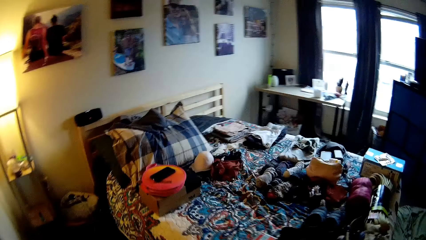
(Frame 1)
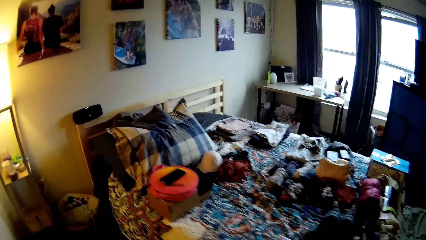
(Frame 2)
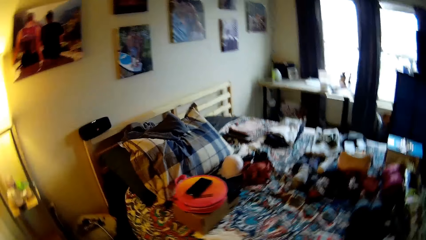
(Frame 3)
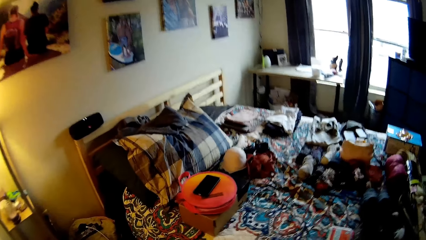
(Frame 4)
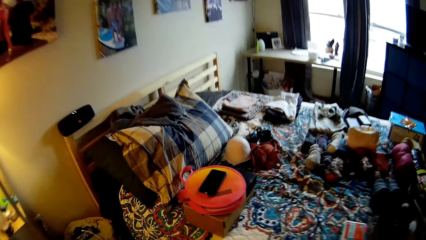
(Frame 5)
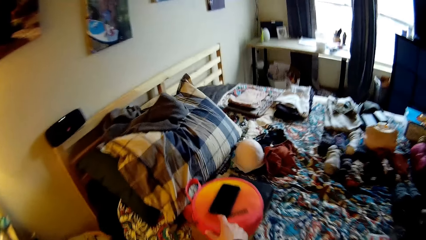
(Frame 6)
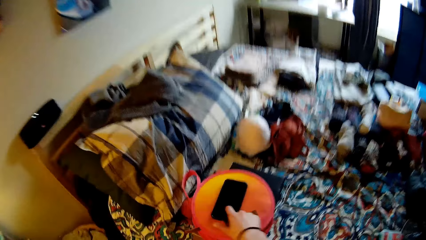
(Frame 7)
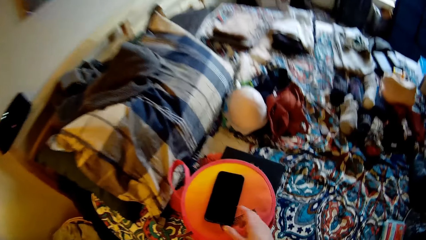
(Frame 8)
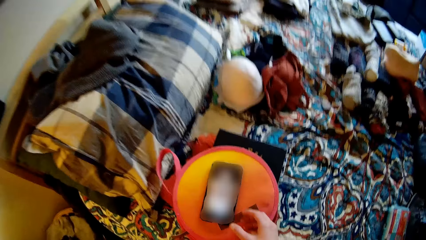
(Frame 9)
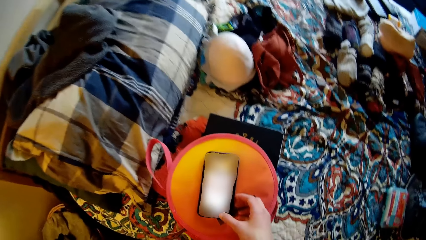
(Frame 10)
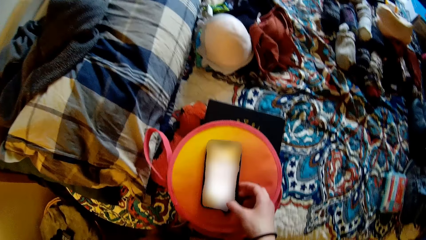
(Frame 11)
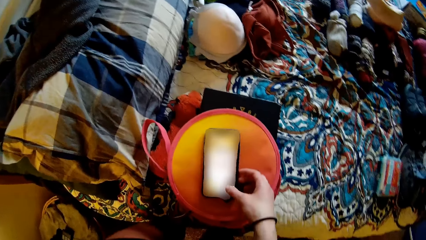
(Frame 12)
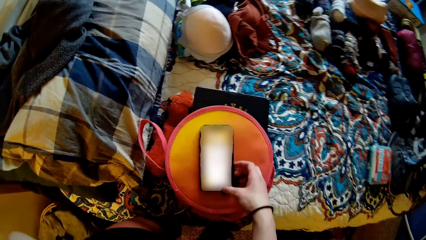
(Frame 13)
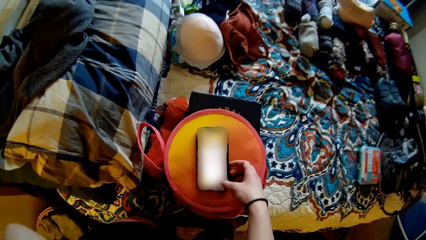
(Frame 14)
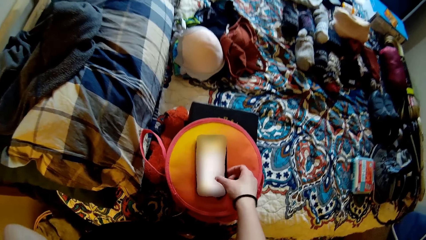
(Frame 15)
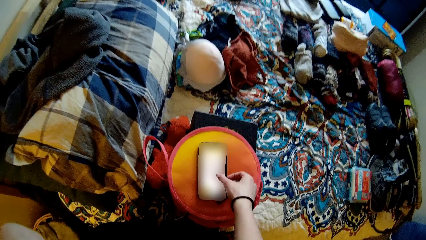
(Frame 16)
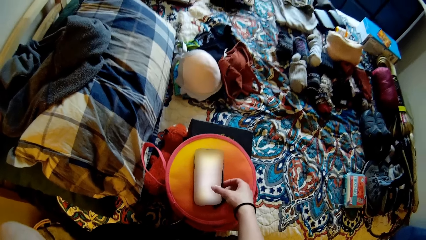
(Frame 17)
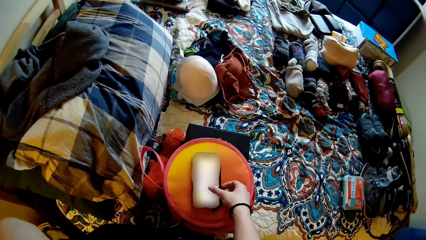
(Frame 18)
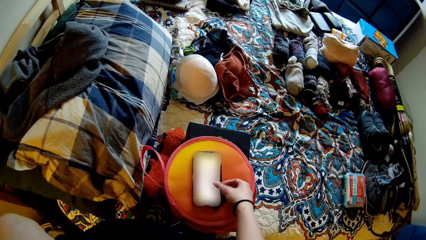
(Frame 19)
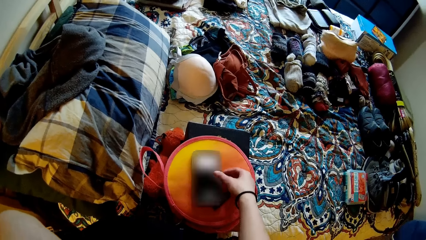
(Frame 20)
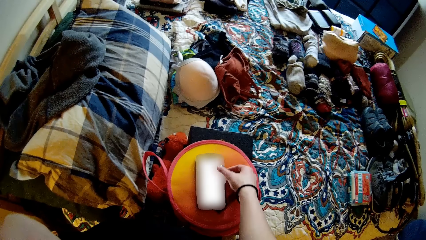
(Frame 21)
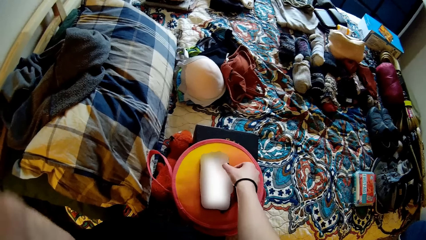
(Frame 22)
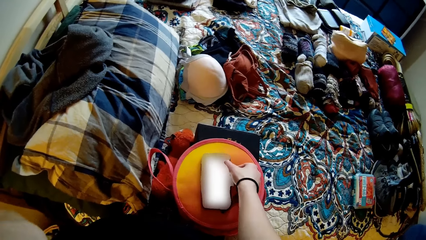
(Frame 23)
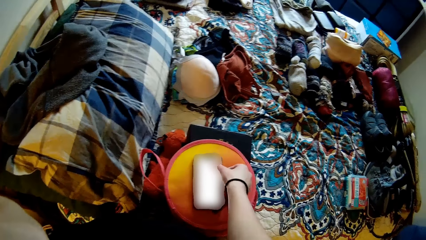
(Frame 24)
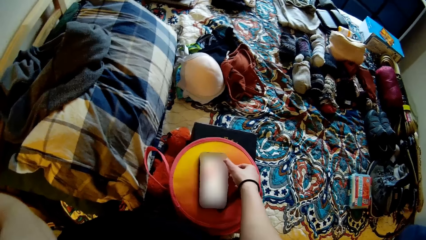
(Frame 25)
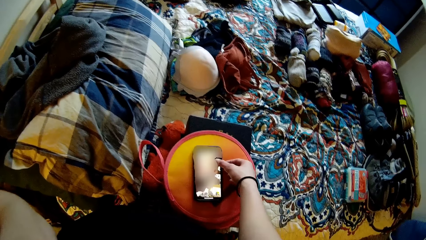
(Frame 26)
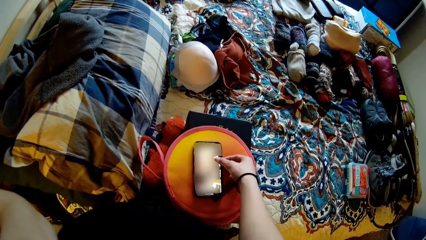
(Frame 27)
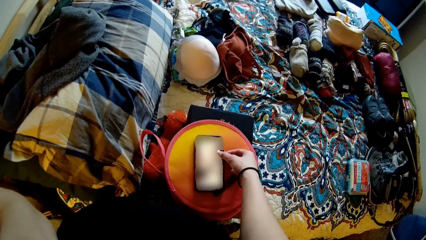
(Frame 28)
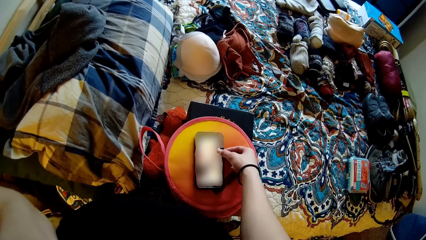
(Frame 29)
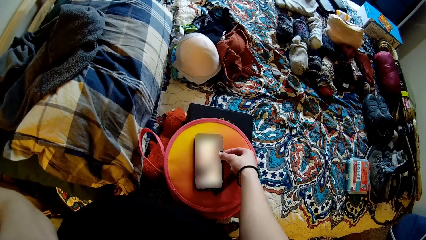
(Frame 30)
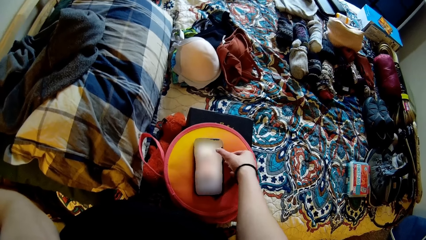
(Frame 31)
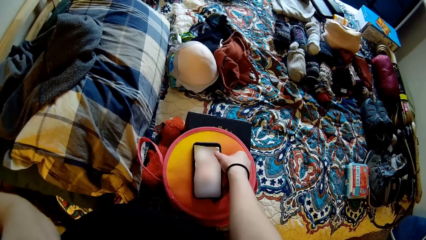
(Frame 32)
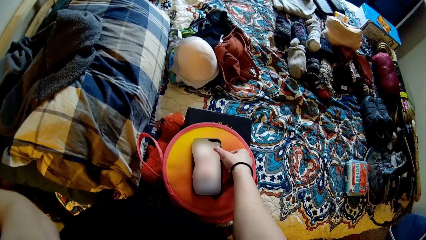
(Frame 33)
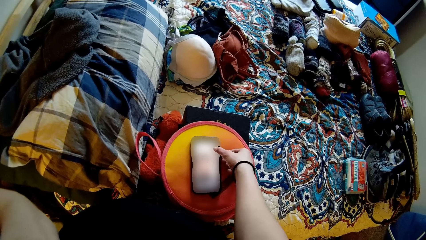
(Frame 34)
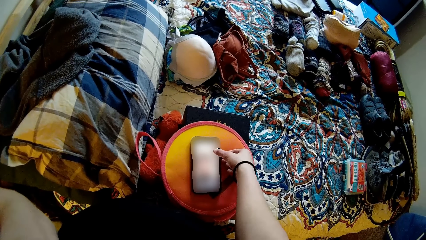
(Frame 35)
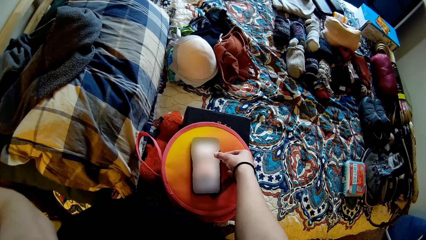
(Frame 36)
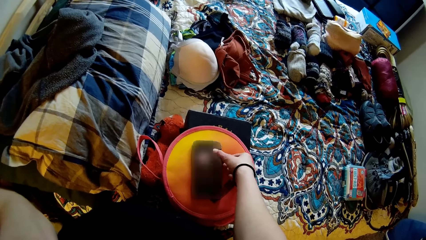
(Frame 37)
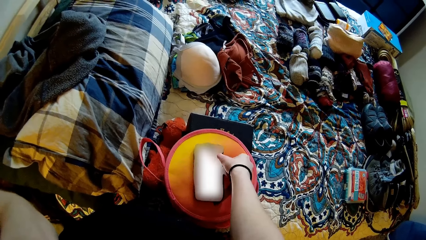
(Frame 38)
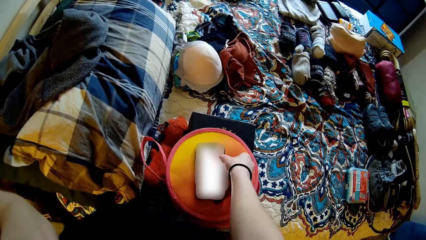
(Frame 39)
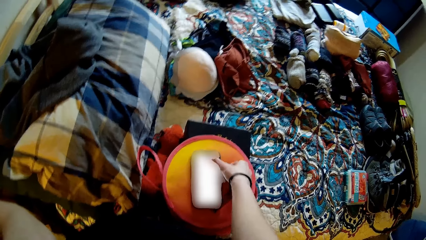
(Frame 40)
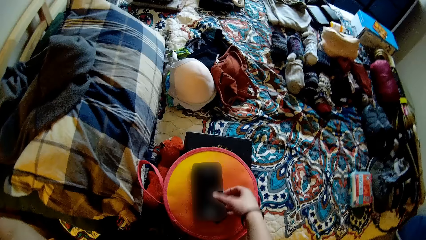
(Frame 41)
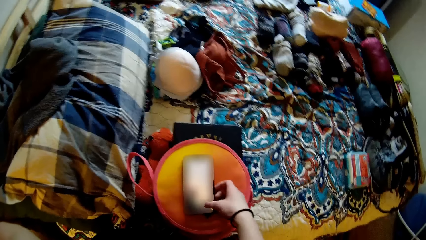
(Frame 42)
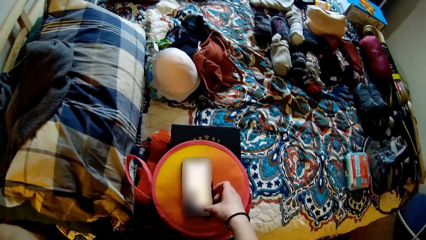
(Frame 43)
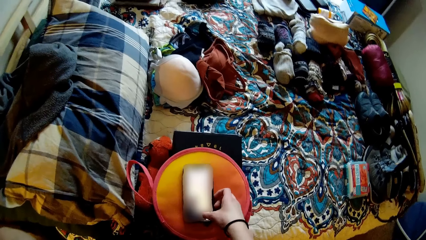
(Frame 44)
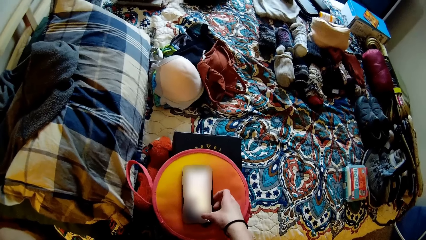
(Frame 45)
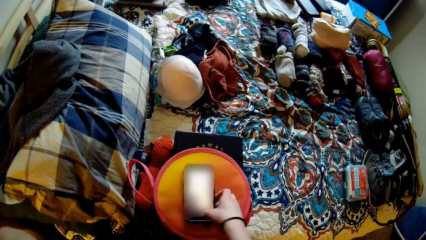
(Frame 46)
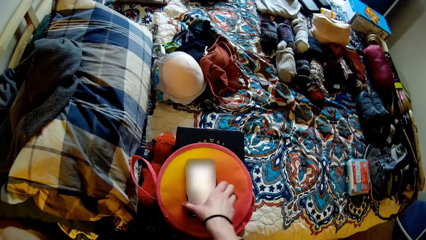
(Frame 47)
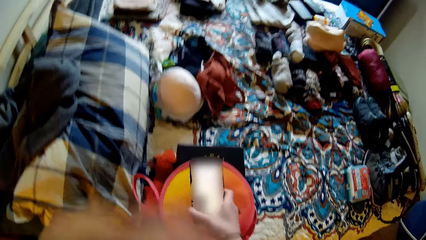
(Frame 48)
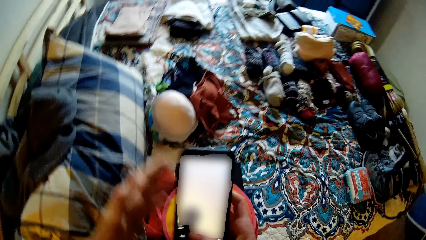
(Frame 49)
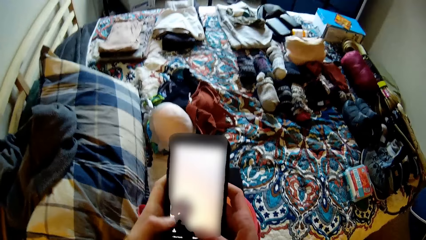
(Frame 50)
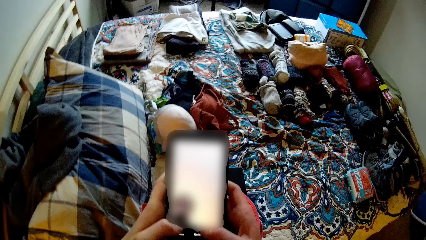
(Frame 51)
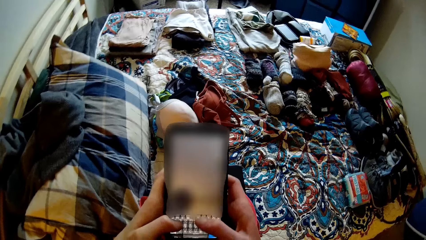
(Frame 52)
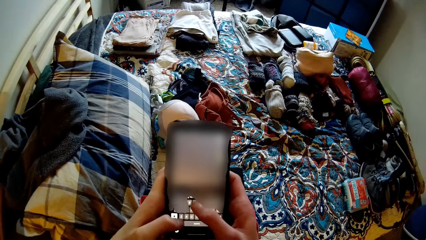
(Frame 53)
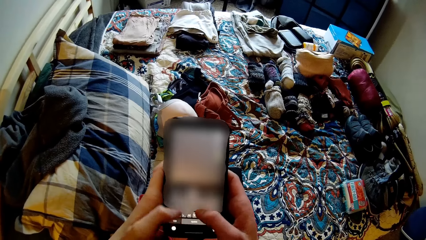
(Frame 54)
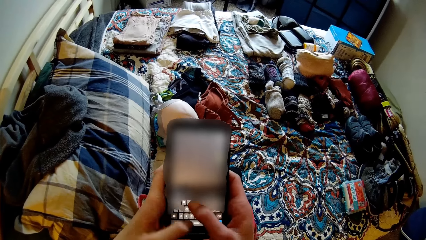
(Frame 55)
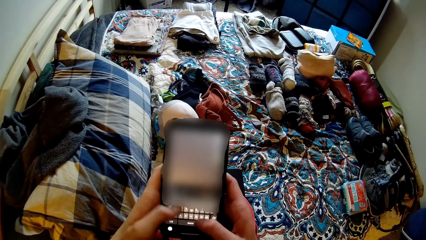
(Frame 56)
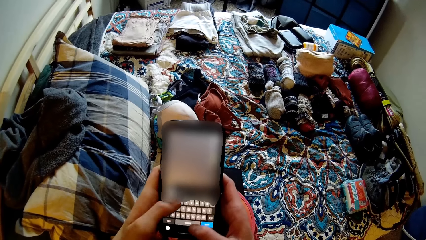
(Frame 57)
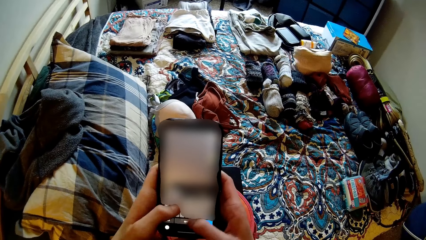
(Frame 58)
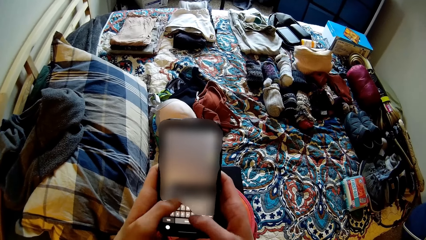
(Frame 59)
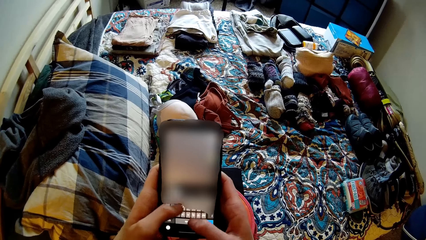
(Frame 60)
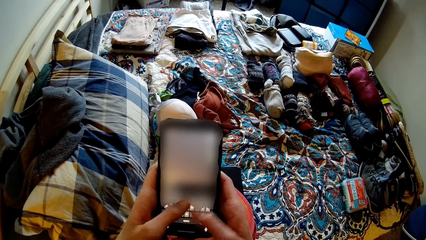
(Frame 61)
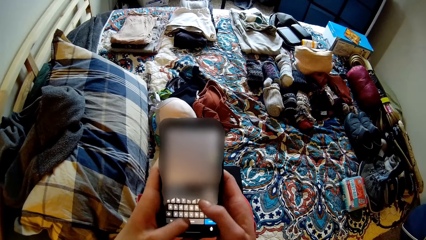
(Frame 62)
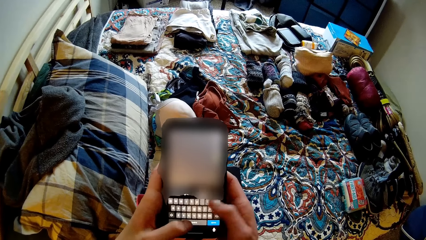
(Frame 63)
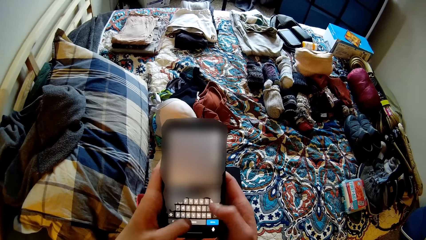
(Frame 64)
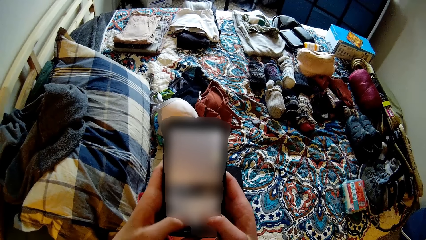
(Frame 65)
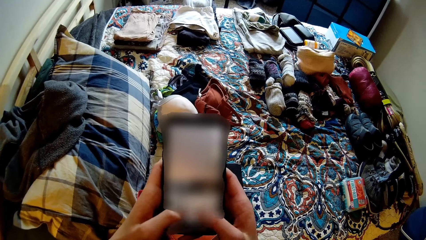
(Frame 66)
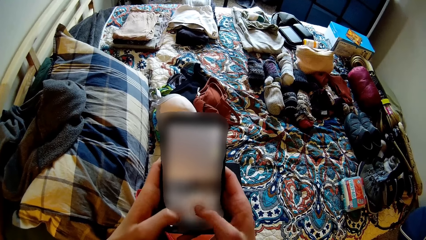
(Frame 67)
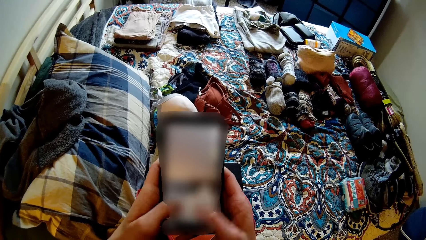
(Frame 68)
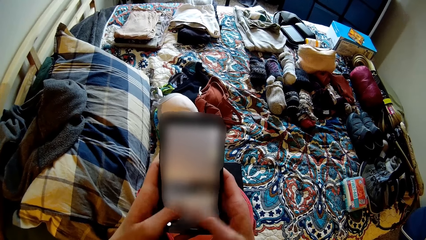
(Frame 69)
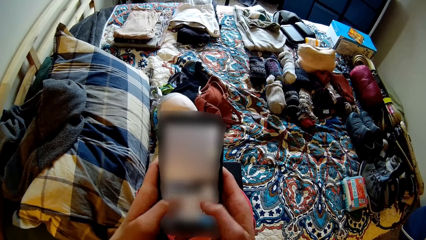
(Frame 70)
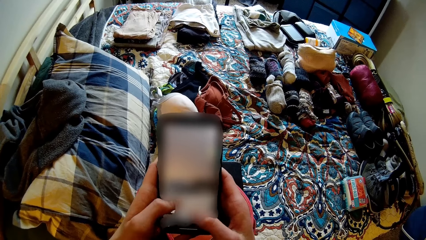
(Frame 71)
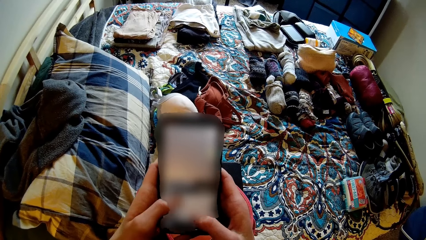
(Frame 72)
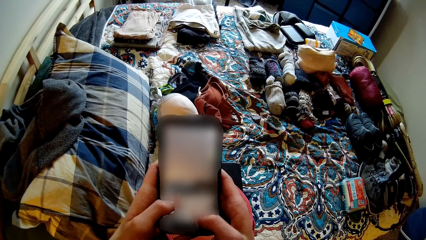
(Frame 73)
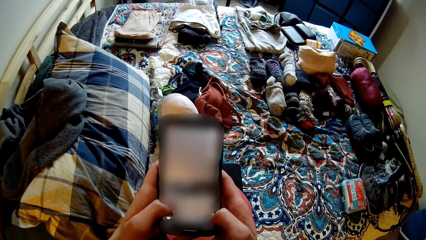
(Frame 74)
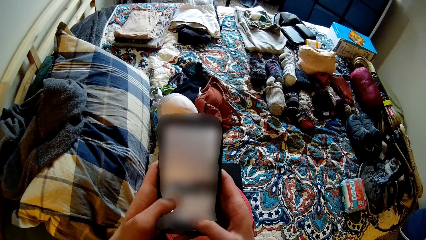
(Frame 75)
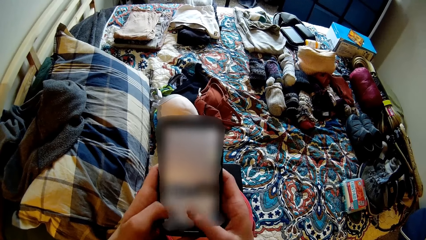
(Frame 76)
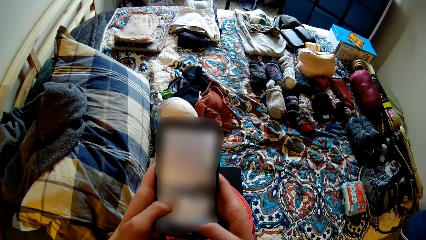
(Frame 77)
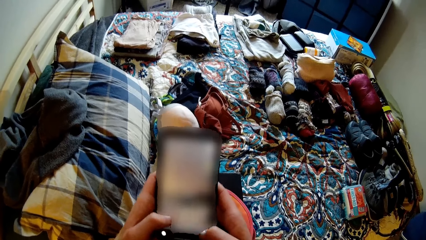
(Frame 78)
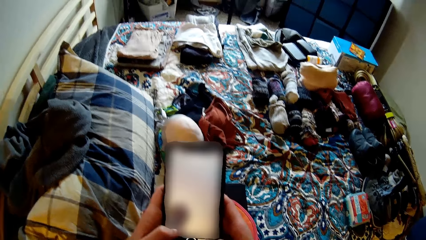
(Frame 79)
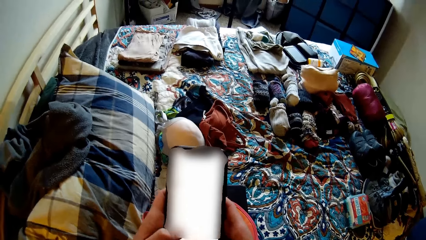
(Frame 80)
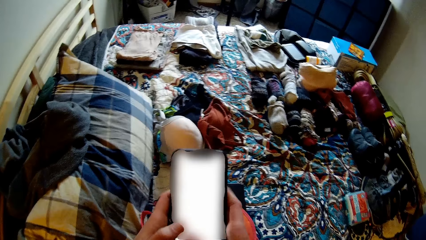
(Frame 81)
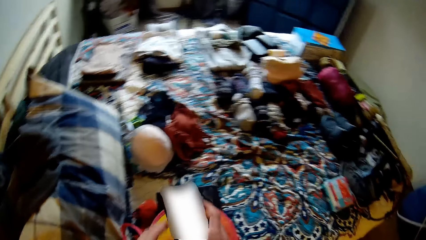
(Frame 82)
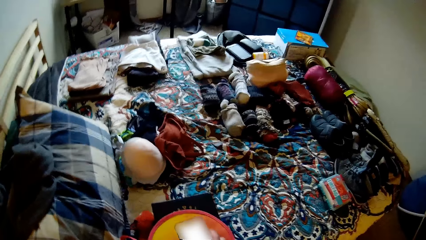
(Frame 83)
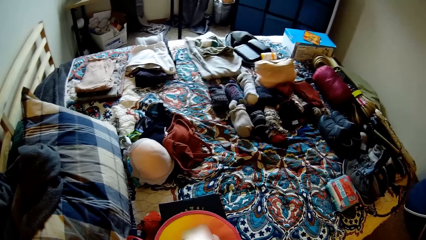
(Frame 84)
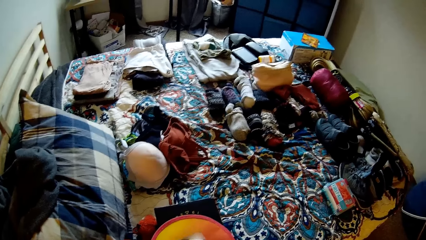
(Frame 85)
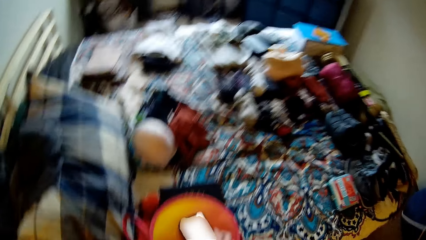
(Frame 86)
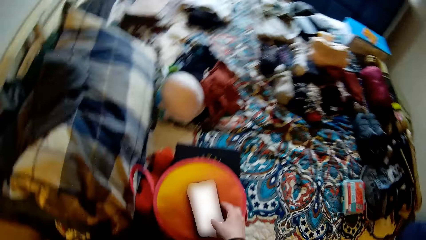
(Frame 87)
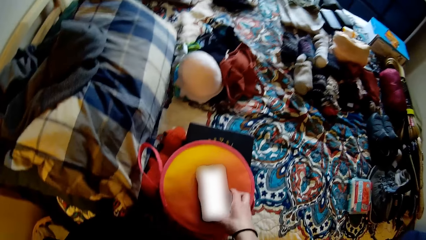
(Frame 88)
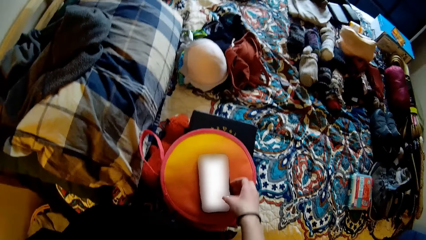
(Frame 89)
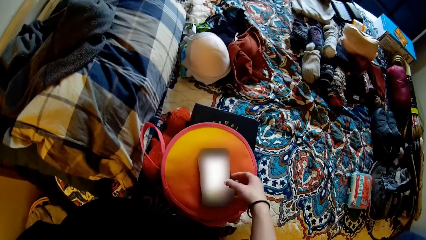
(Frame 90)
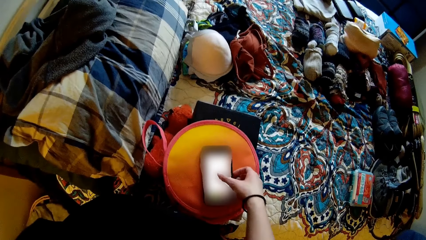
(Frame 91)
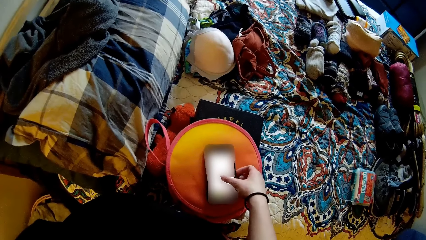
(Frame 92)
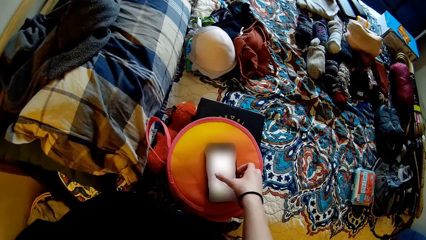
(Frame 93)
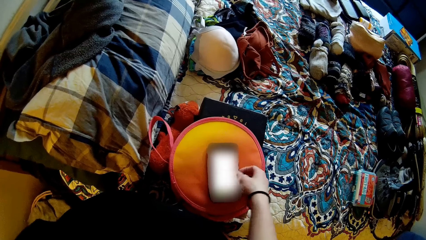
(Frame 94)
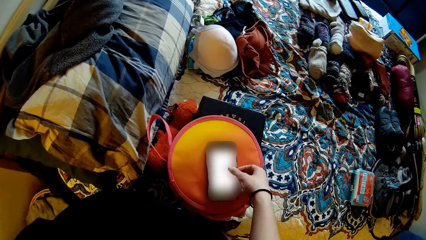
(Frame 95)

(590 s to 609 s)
The camera wearer touches the screen of the phone on a bag. They pick up the phone from the bag. They hold the phone. They operate the phone. They drop the phone on the bag on the bed.
